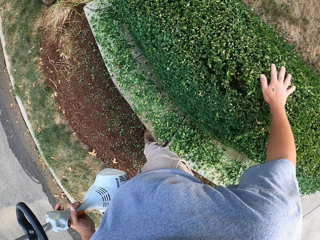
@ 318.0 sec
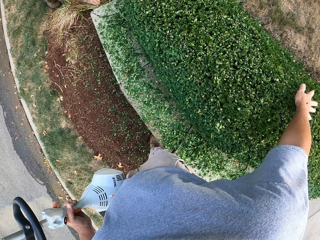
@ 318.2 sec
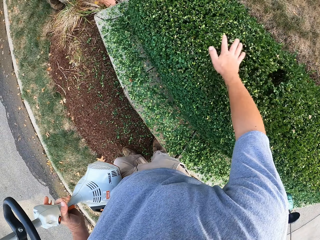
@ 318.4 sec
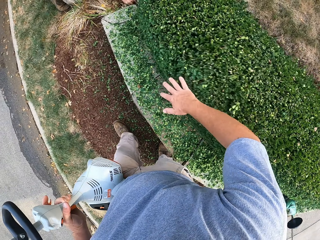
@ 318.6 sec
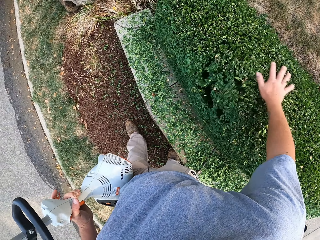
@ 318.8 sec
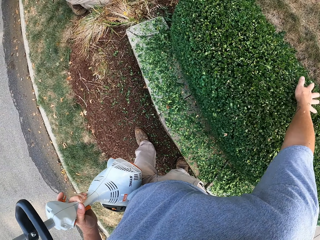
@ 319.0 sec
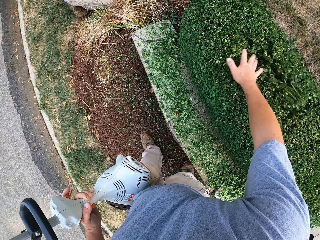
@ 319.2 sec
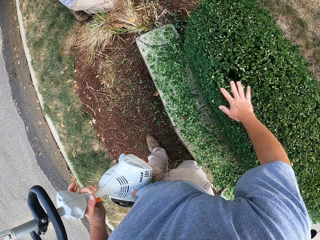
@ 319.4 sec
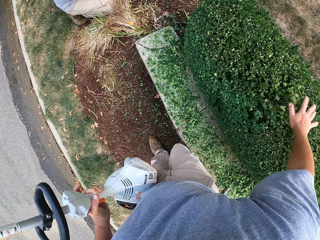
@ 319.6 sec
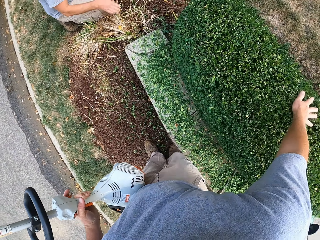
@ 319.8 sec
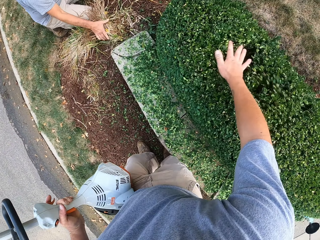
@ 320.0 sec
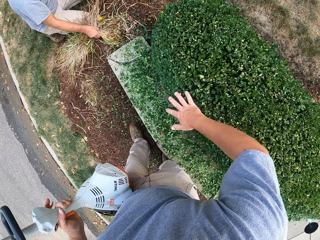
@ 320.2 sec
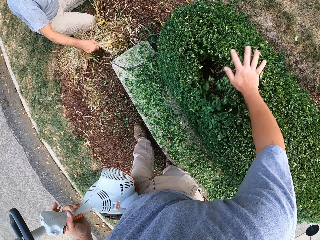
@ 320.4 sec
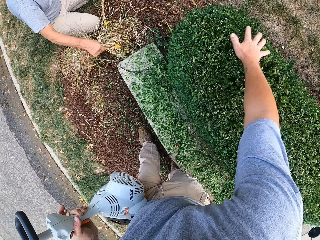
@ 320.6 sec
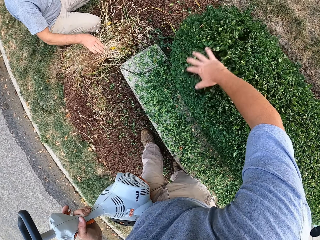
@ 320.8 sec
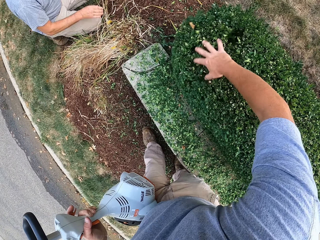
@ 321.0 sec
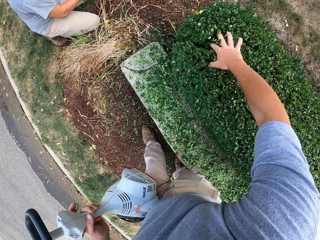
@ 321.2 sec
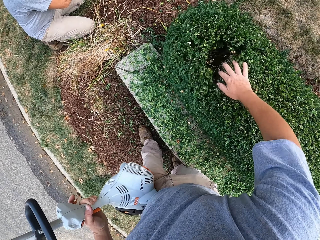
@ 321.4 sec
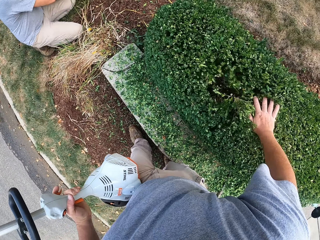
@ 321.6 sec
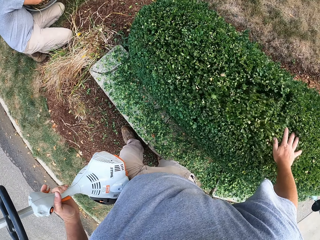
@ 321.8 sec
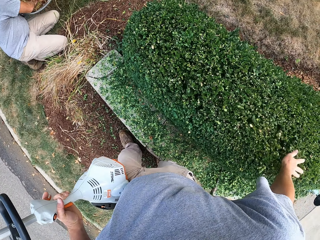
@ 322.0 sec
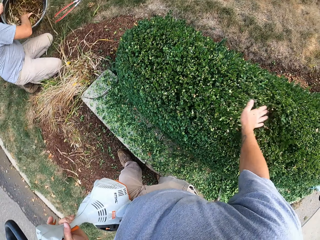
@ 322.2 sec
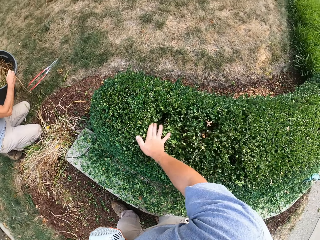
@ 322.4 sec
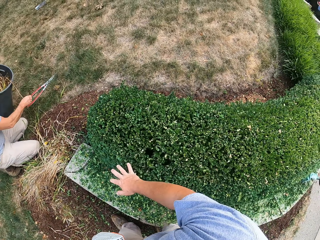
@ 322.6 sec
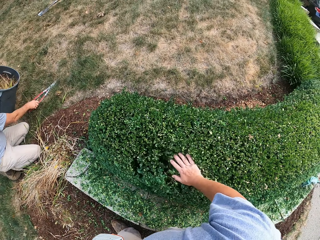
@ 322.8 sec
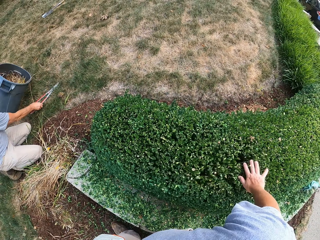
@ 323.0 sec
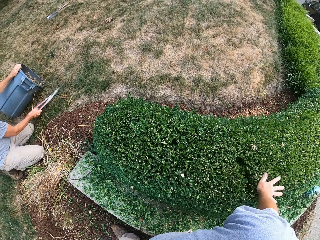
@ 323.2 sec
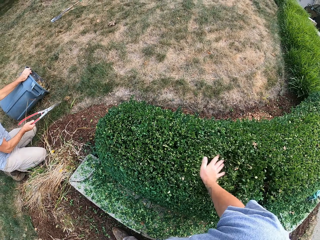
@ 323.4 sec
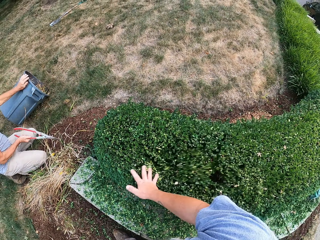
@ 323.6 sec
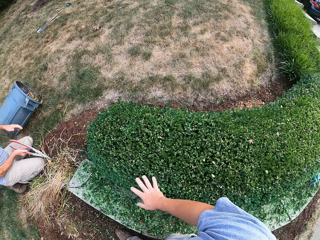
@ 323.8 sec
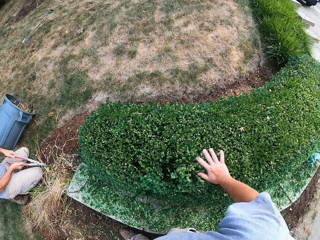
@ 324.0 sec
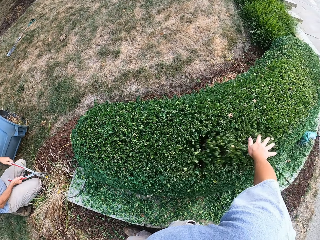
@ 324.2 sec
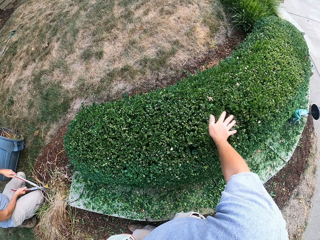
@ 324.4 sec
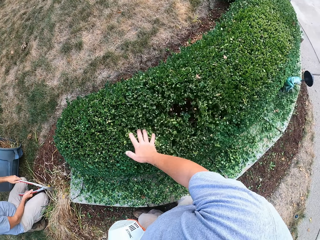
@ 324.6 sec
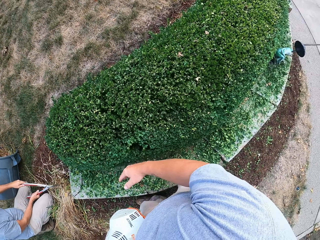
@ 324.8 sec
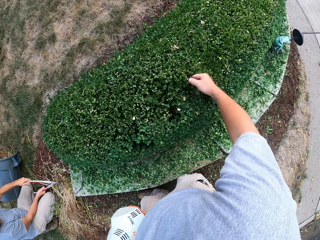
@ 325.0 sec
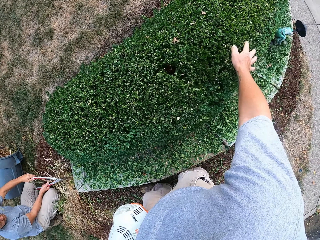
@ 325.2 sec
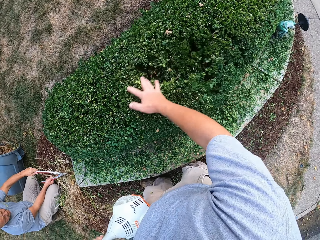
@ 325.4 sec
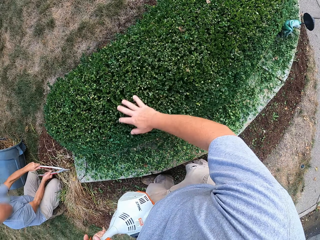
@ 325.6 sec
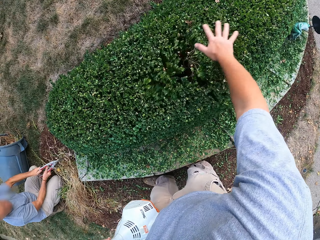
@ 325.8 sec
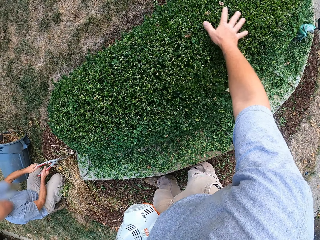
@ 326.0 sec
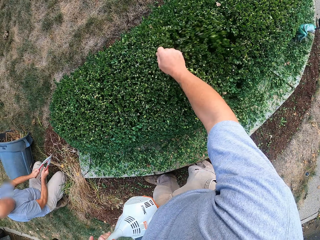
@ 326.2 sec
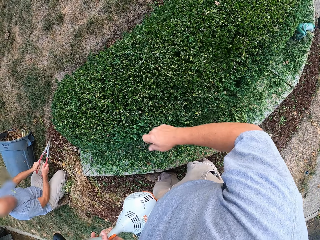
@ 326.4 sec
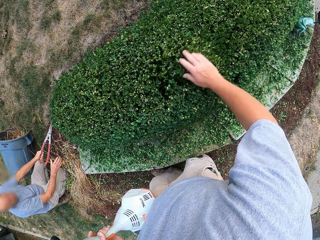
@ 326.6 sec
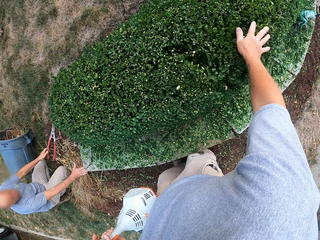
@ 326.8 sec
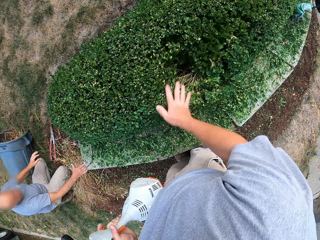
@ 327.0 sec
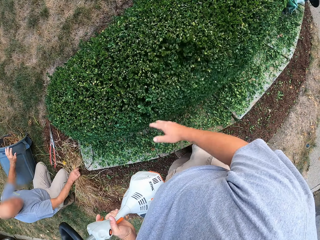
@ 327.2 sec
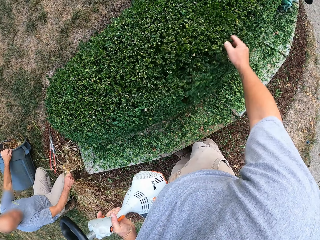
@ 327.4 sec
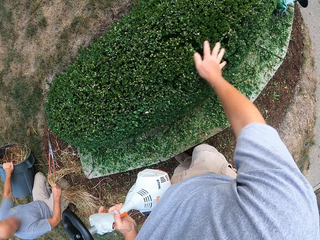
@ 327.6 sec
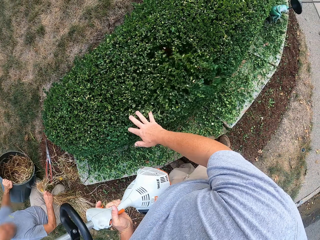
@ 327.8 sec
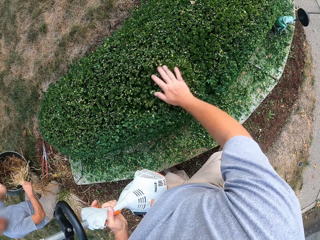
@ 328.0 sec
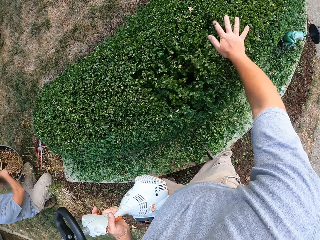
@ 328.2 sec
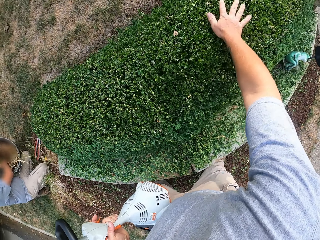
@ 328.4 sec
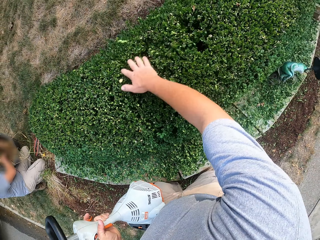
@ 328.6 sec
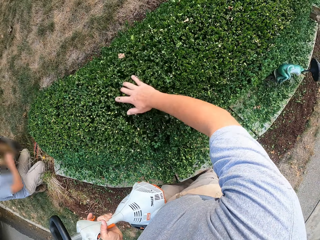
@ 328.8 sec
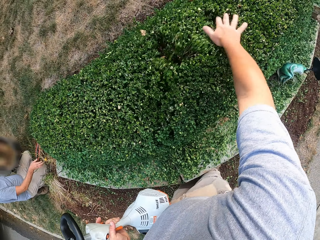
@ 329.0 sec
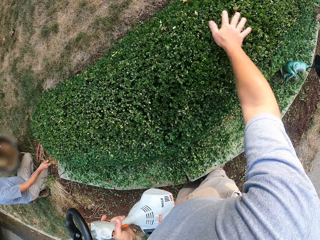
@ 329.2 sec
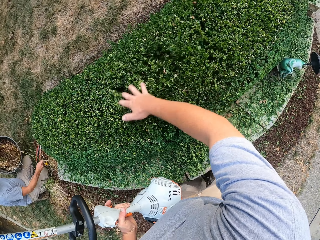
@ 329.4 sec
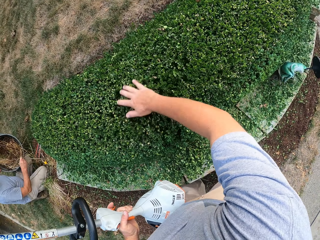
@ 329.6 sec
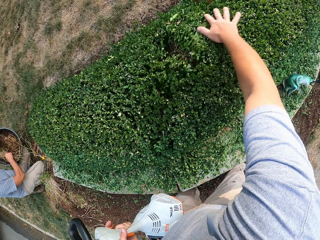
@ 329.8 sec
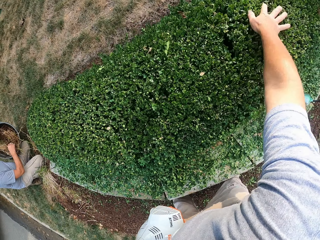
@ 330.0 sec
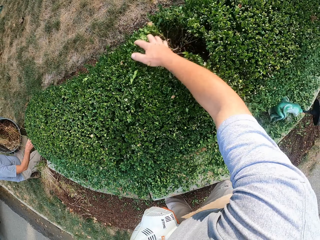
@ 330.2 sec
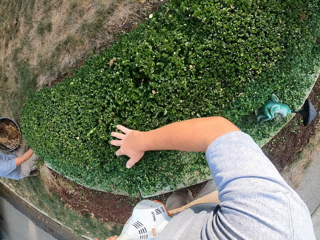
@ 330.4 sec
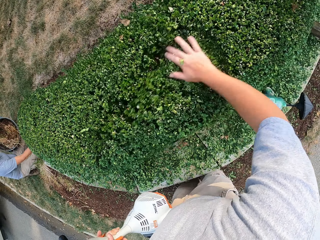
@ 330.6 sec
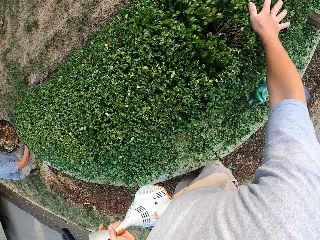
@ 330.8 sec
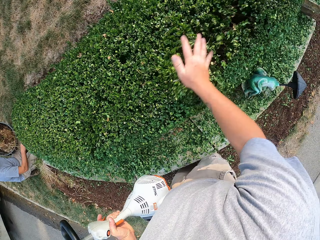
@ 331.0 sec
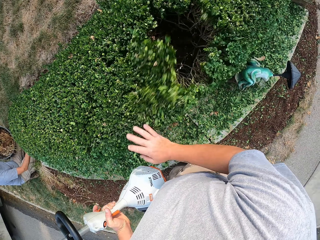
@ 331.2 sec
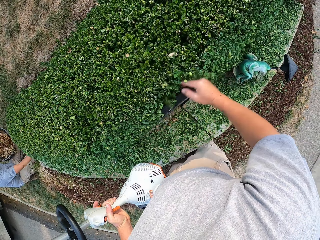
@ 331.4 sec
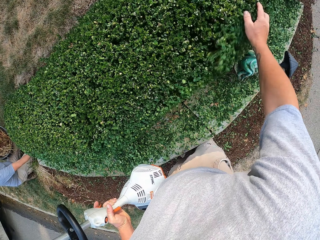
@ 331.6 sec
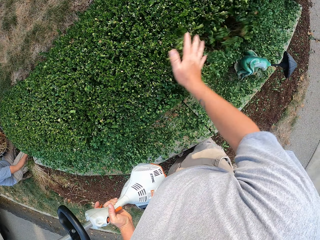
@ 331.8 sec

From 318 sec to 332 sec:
The camera wearer stands beside the plant. He wipes off the leaves from the plant with his hand. He walks around the plants. He wipes off the leaves from the plant with his hand.

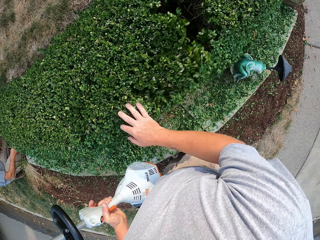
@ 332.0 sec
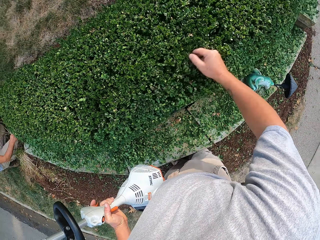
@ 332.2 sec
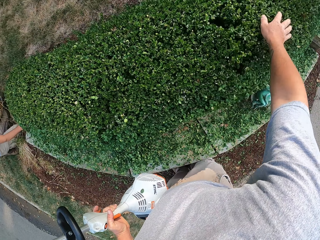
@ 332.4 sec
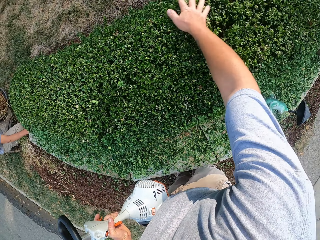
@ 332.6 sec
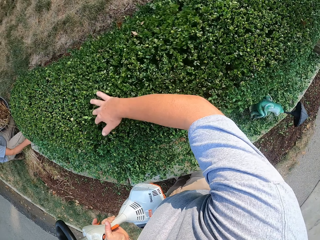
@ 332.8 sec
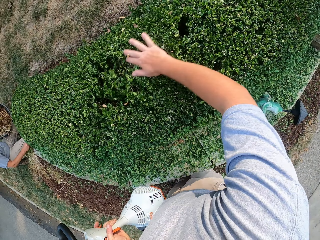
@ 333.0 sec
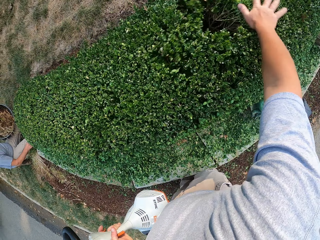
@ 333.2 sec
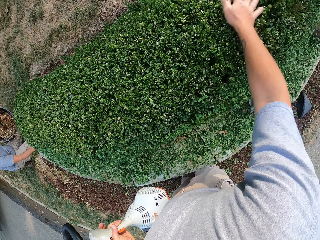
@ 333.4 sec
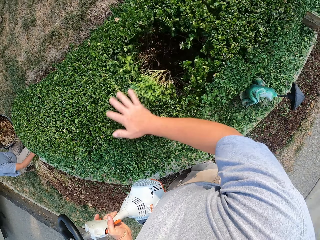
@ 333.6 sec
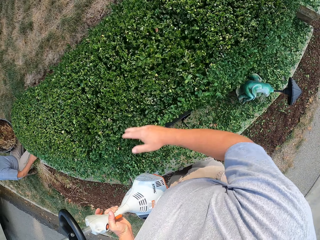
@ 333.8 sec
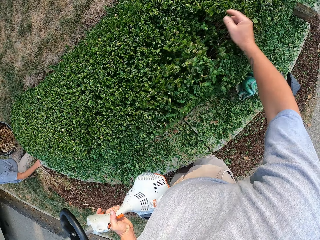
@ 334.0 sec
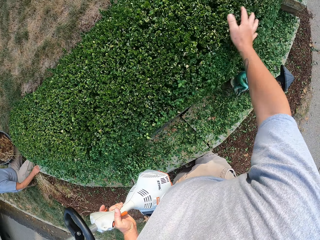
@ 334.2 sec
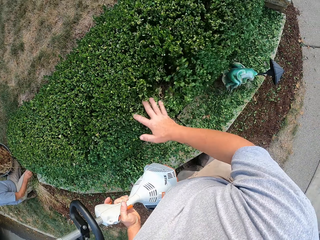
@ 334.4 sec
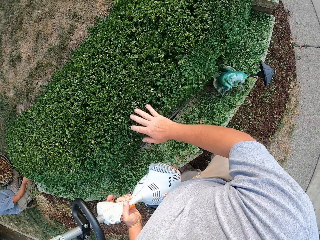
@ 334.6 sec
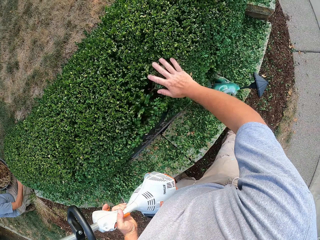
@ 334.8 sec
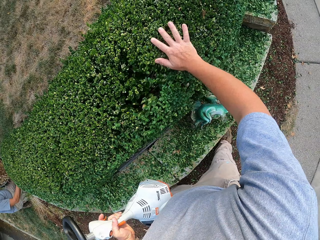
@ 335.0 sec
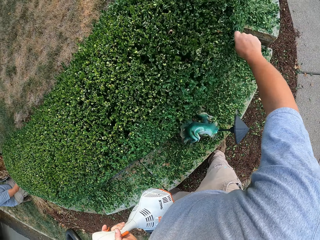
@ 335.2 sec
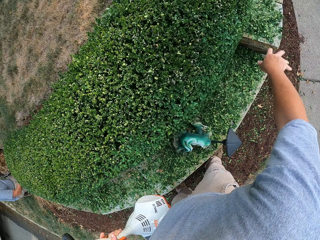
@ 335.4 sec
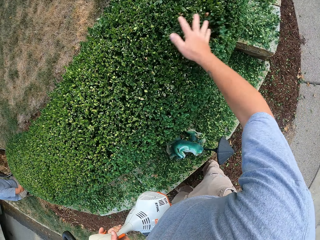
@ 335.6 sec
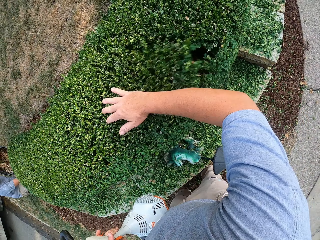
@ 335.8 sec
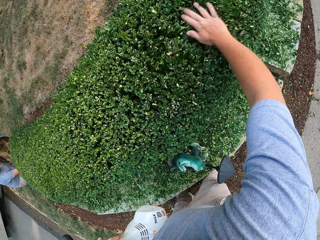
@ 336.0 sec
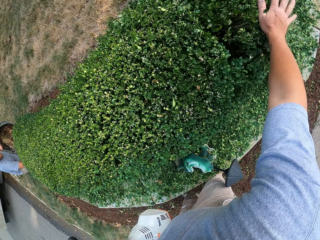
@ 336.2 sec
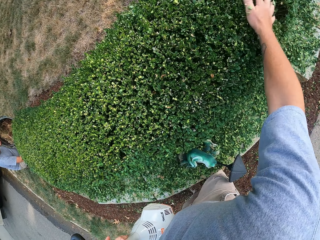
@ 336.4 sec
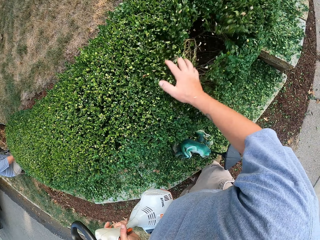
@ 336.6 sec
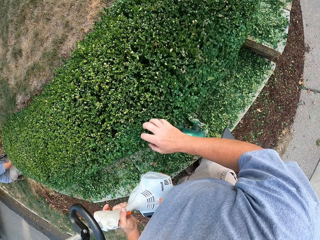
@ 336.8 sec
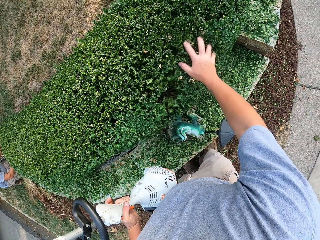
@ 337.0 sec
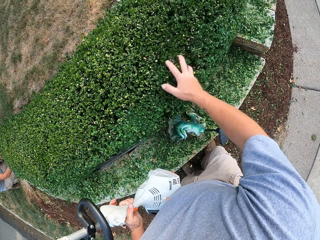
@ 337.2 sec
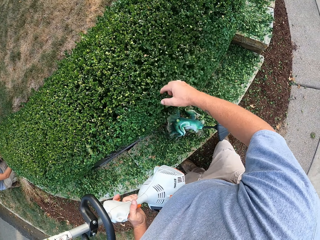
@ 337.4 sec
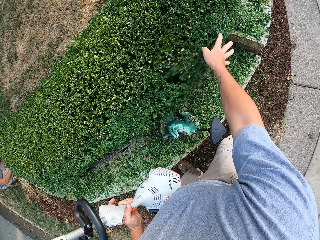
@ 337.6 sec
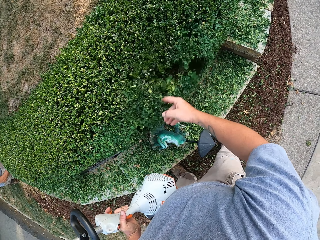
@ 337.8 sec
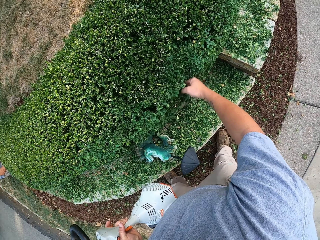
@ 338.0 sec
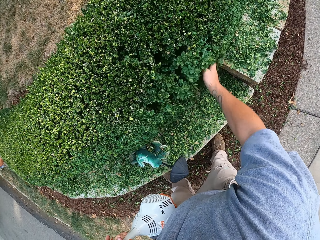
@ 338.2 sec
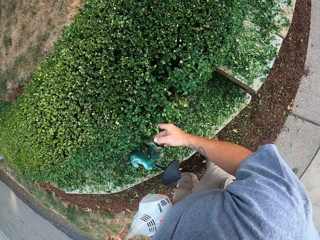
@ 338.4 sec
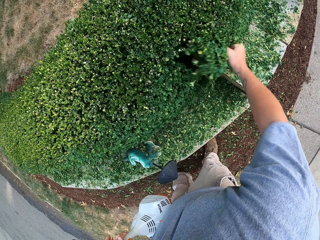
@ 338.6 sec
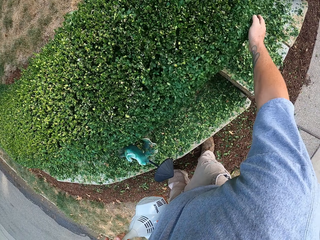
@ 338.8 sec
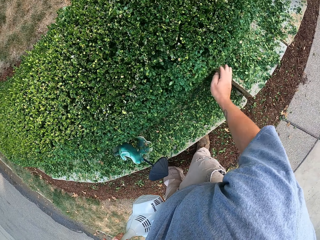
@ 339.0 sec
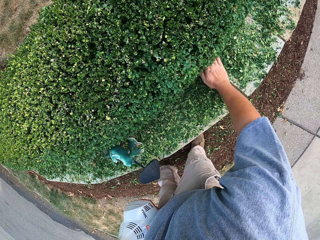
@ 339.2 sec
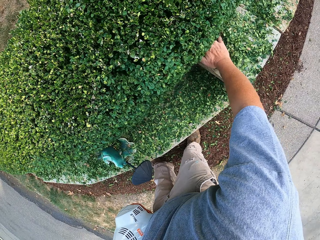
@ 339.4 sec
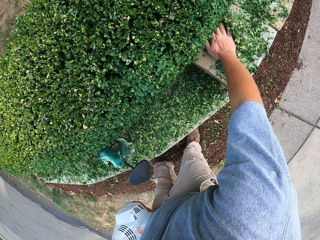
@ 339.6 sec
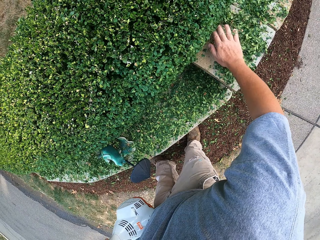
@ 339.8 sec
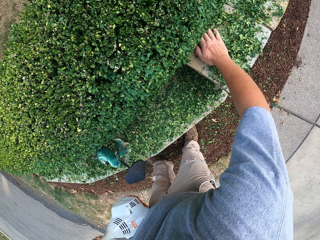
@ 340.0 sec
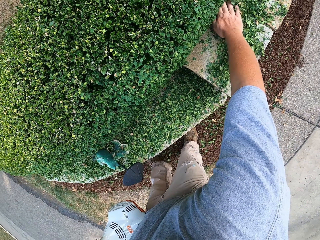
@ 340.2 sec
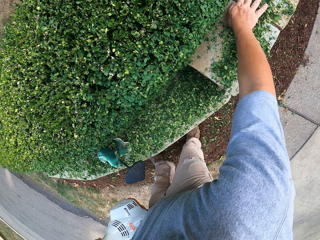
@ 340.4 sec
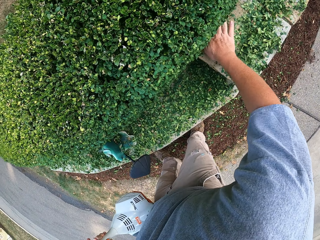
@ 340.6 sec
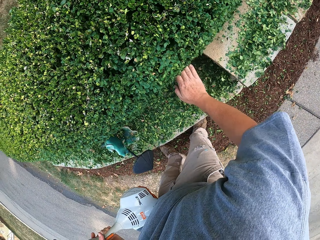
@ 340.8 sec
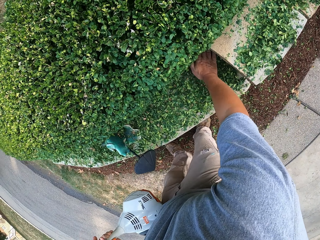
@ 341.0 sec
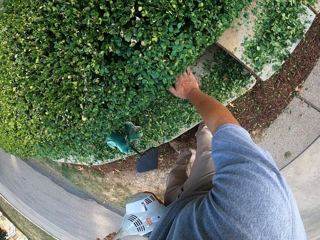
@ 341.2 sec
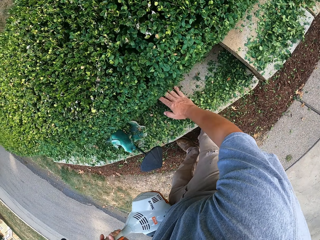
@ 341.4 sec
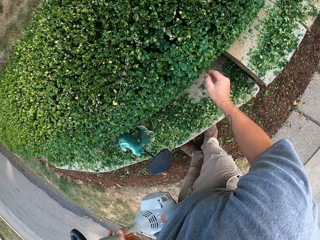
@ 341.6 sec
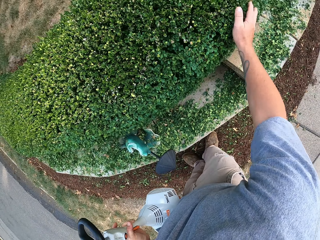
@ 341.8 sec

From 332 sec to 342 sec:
The camera wearer scrapes the leaves on the concrete. They wipe off the leaves from the slab. They stand beside the slab. They wipe off the leaves from the slab.
